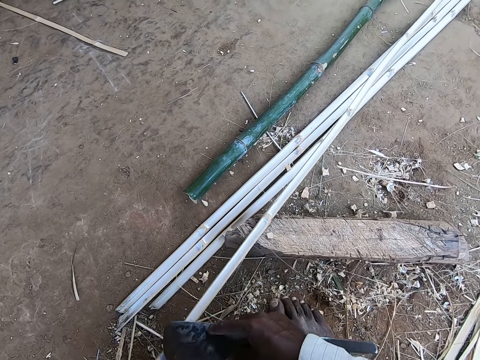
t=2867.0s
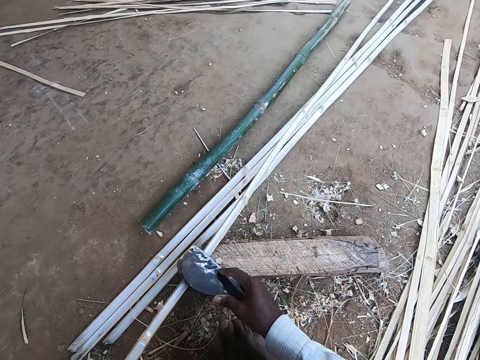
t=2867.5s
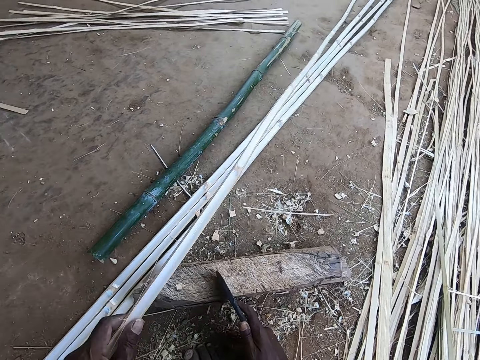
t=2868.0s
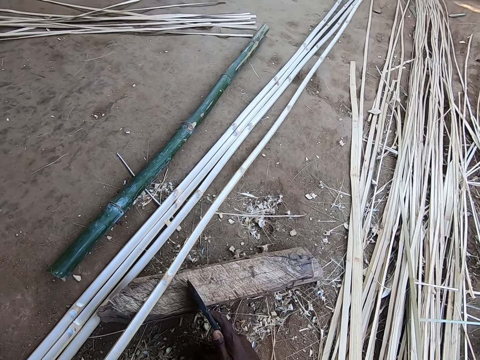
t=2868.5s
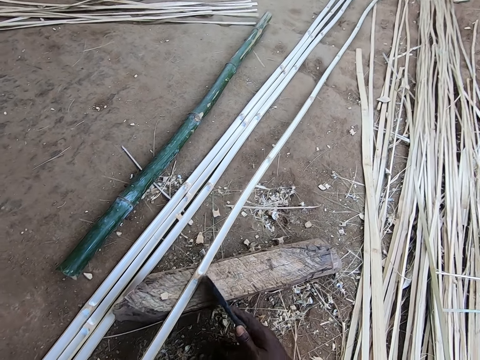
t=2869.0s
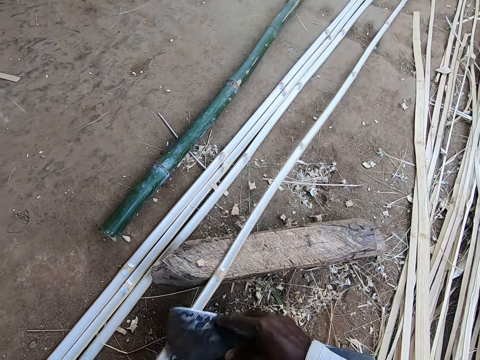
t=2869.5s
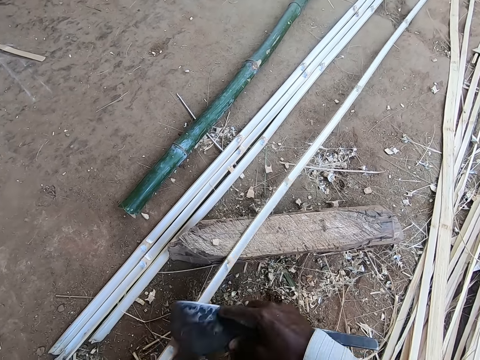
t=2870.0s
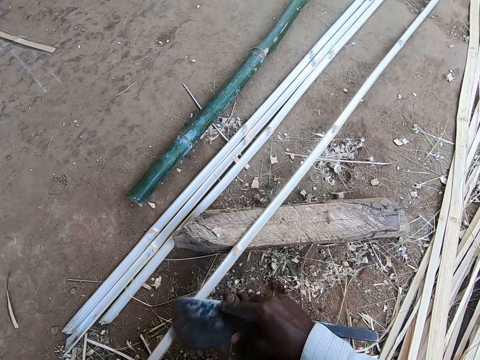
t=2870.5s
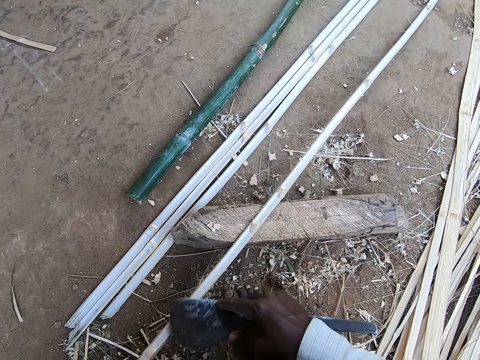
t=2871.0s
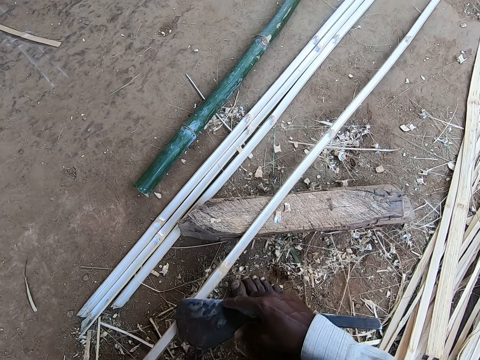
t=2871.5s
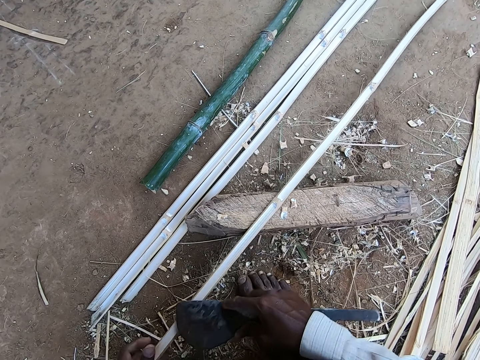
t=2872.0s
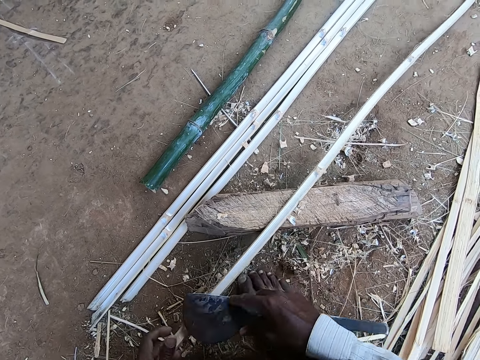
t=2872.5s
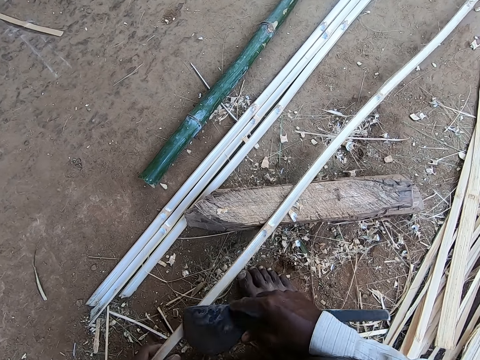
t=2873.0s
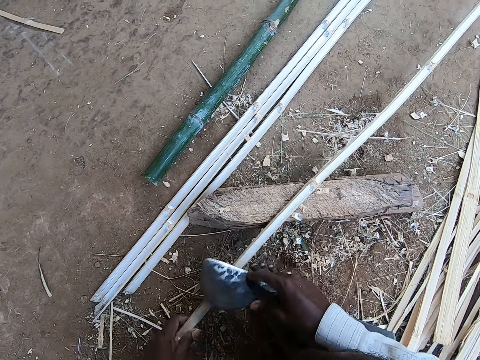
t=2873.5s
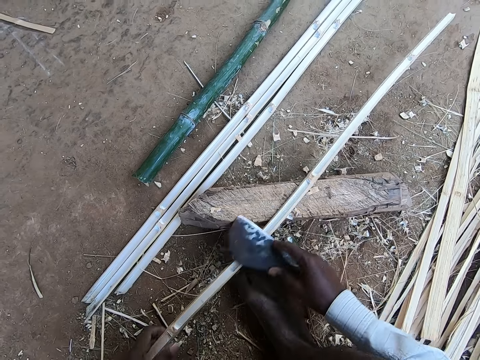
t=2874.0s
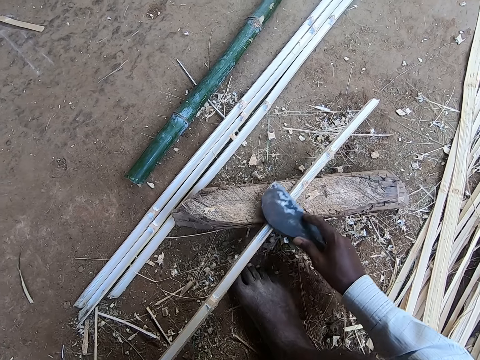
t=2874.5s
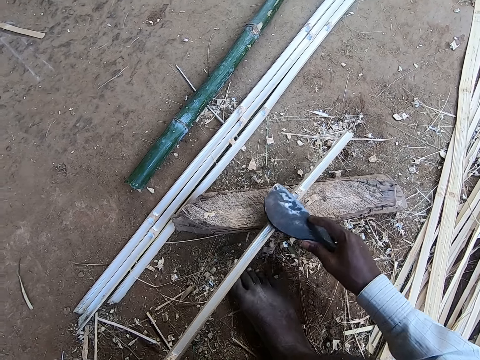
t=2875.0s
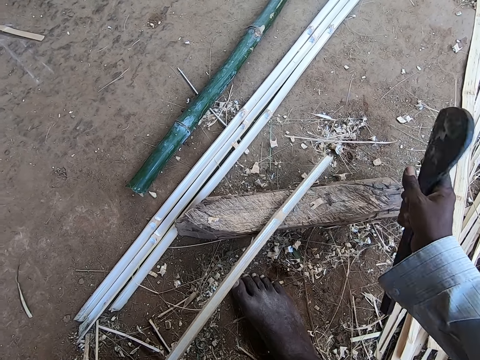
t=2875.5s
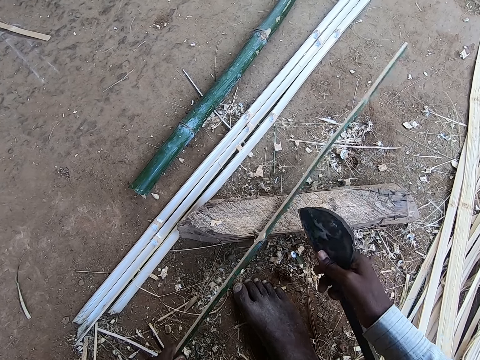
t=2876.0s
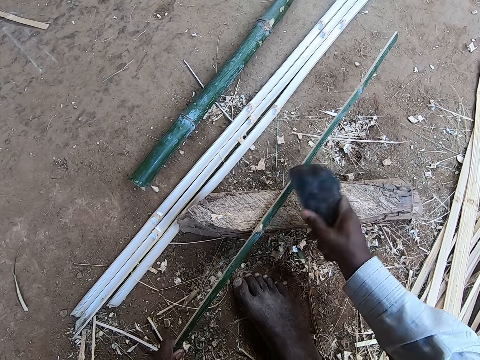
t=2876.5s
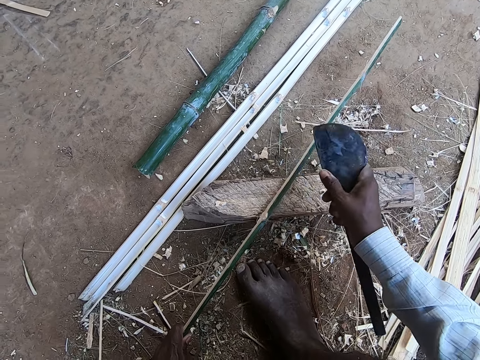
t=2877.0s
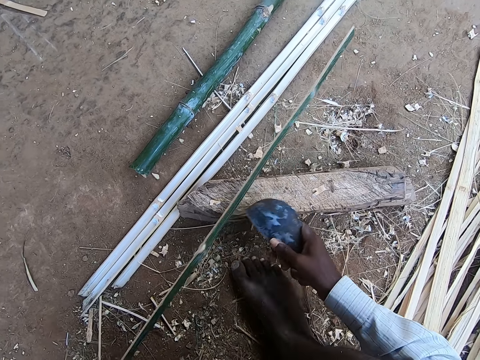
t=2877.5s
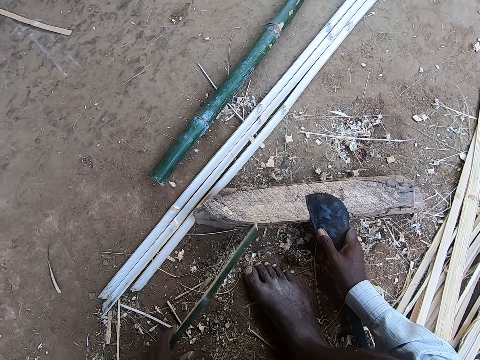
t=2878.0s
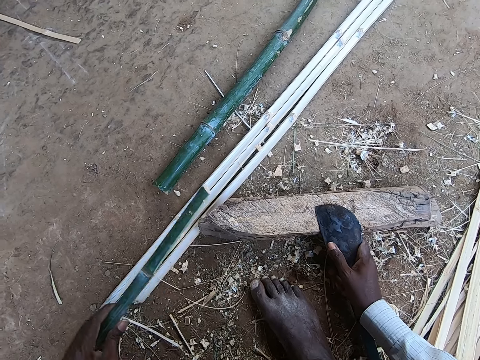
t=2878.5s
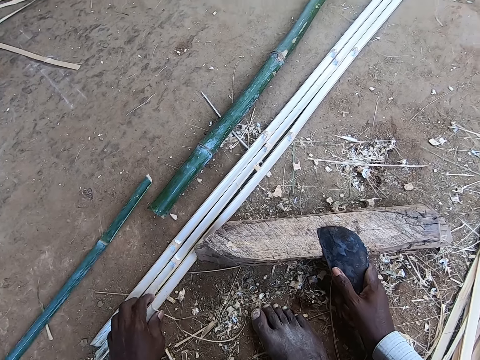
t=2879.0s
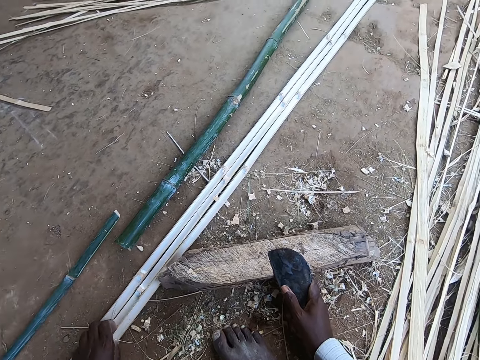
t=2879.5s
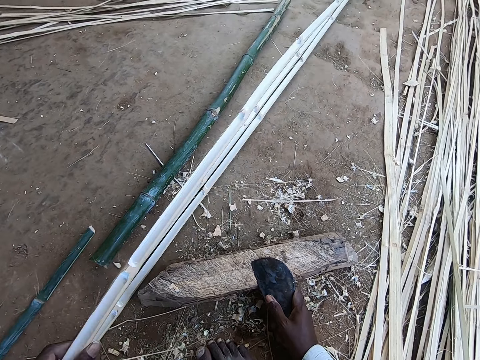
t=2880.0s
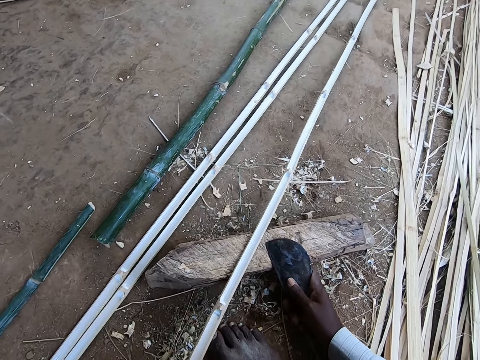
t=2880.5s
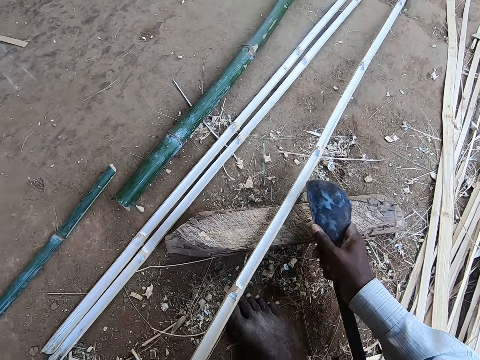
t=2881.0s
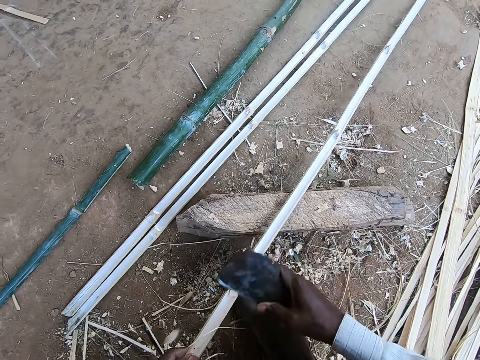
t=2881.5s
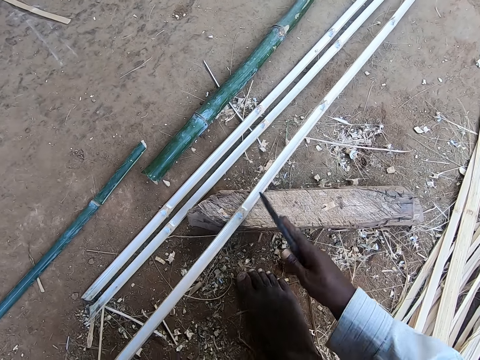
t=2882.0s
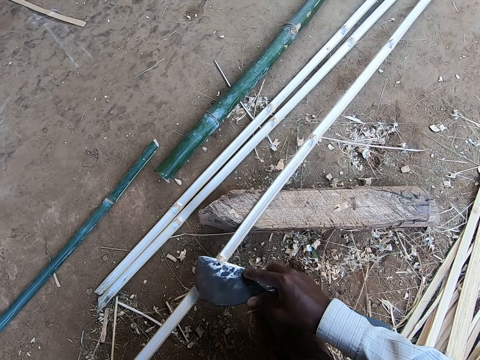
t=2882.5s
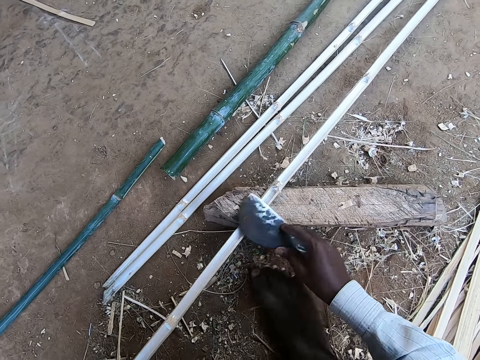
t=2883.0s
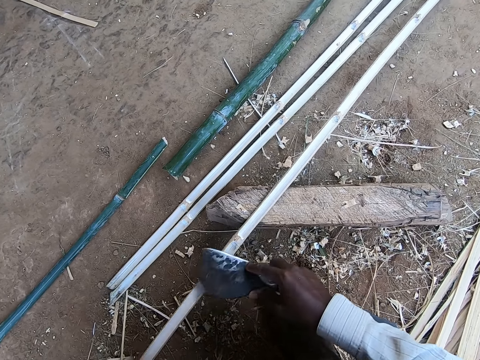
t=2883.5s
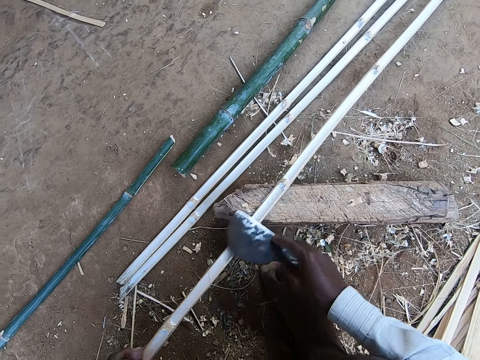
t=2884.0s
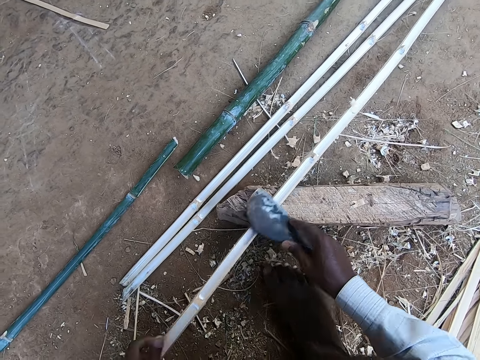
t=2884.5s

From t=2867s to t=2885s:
The camera wearer picks the bamboo stick from the stick with his left hand. He flips the bamboo with the left hand. He scrapes the bamboo stick with the kukri or bamboo cutter knife in his right hand. He pulls the bamboo with the left hand. He holds the bamboo cutter knife with the right hand. He turns the bamboo stick on the stick with his left hand. He scrapes the bamboo stick with the kukri in his right hand. He drops the kukri on the stick with his right hand. He moves the bamboo with the left hand. He drops the bamboo stick on the ground with his left hand. He picks the bamboo stick from the ground with his left hand. He drops the bamboo stick on the stick with his left hand. He scrapes the bamboo stick with the kukri in his right hand. He pulls the bamboo with the left hand.

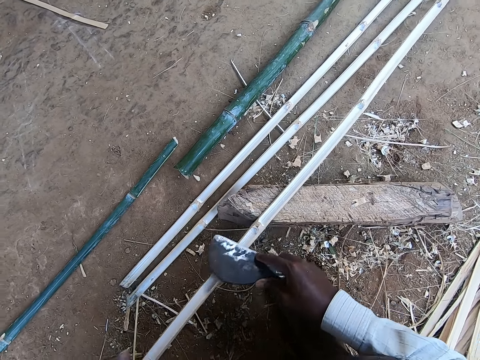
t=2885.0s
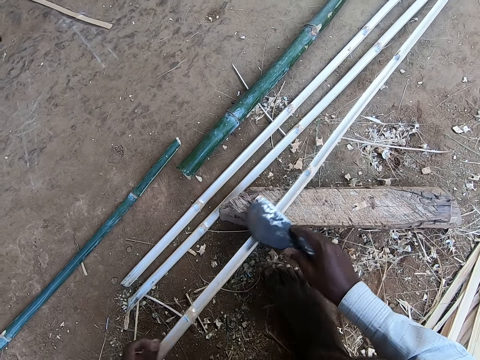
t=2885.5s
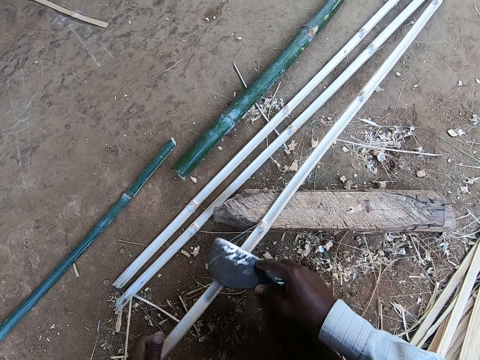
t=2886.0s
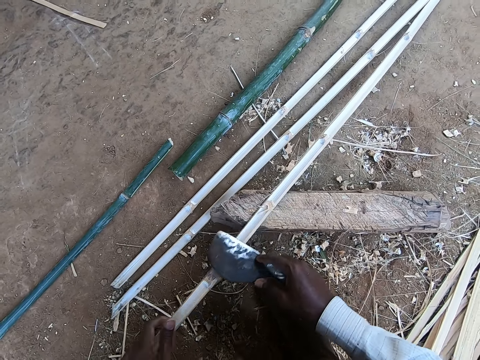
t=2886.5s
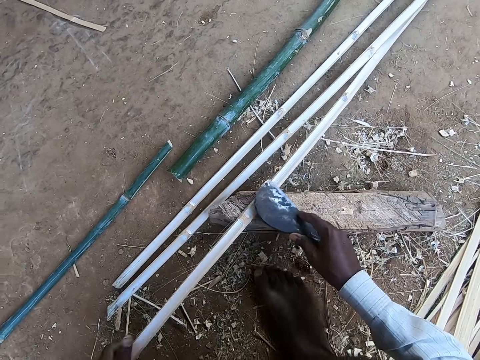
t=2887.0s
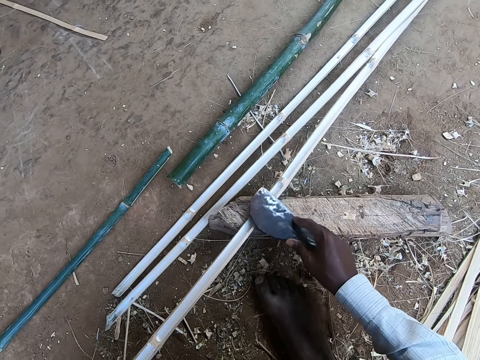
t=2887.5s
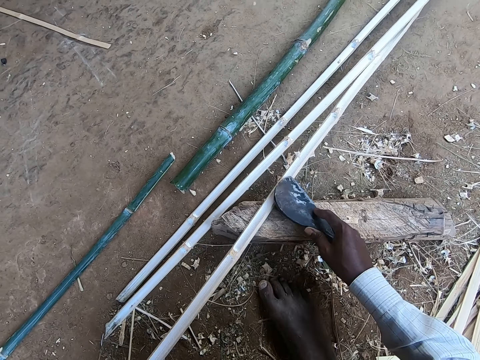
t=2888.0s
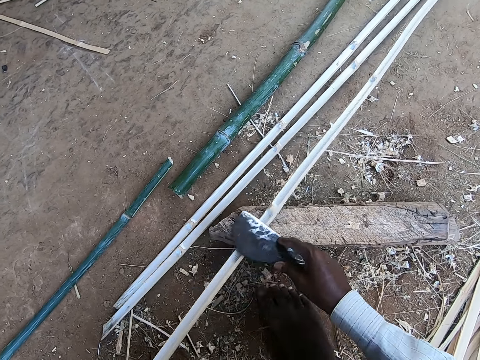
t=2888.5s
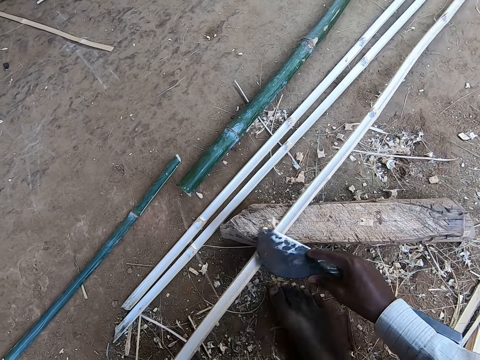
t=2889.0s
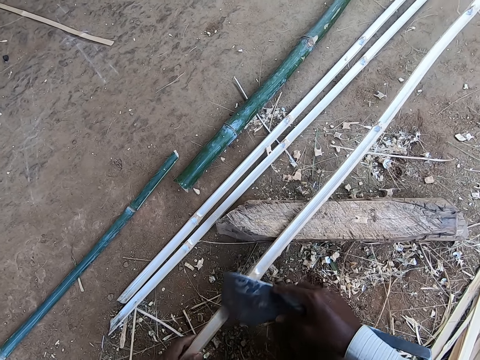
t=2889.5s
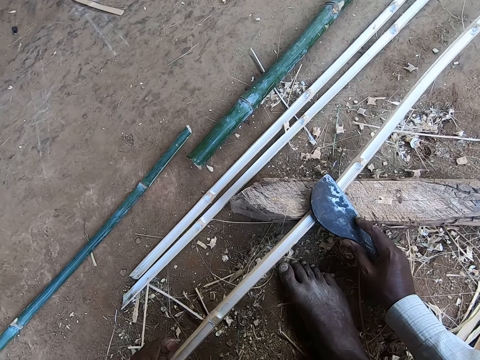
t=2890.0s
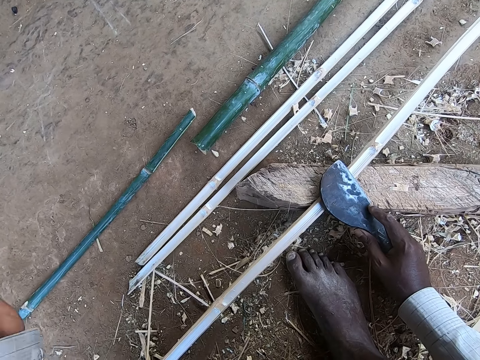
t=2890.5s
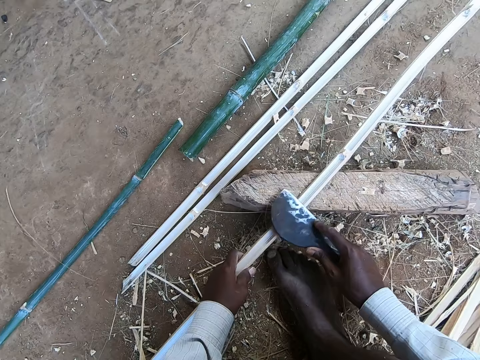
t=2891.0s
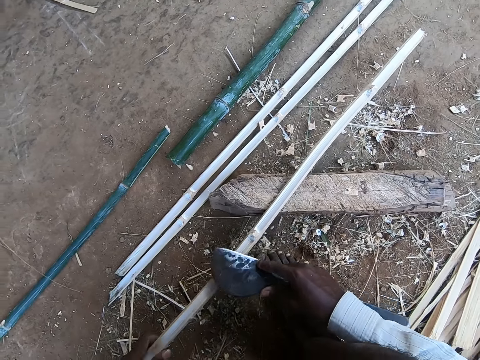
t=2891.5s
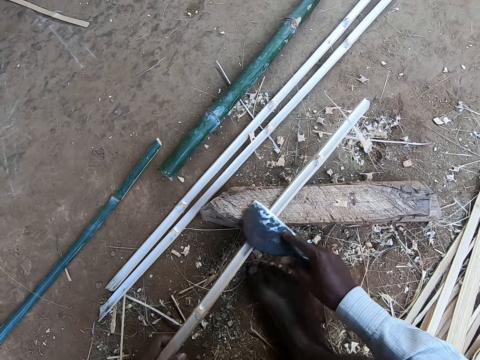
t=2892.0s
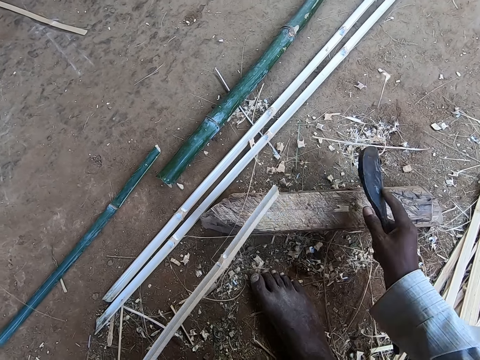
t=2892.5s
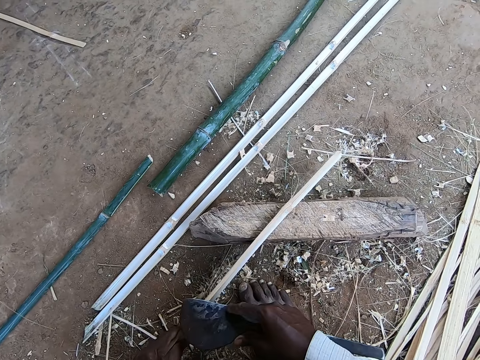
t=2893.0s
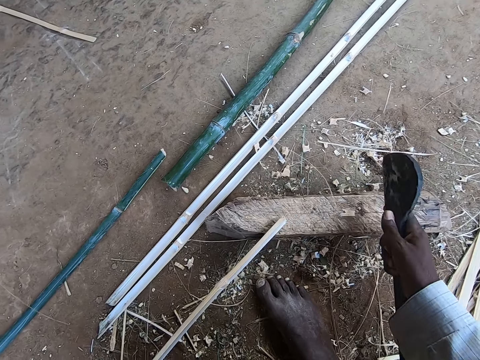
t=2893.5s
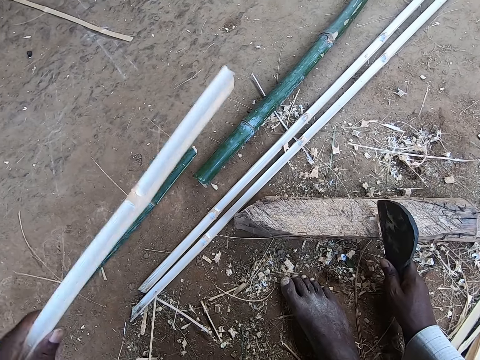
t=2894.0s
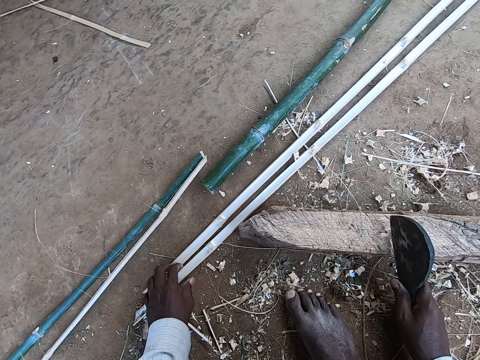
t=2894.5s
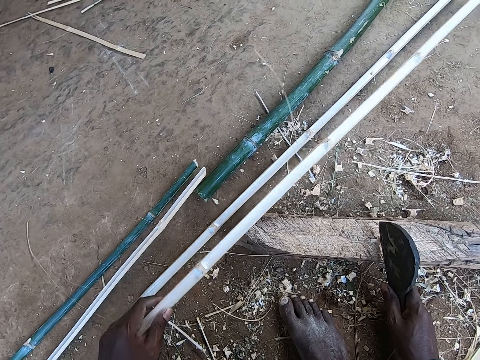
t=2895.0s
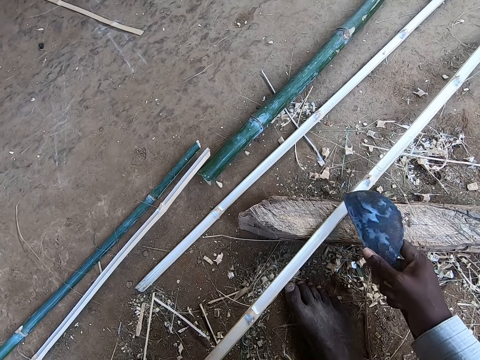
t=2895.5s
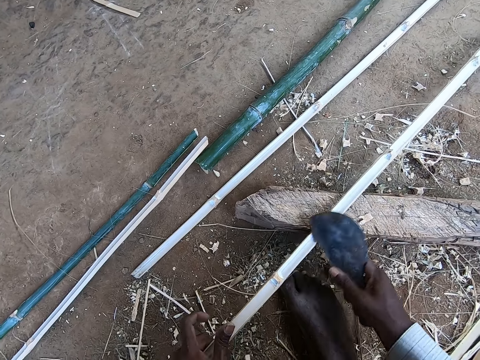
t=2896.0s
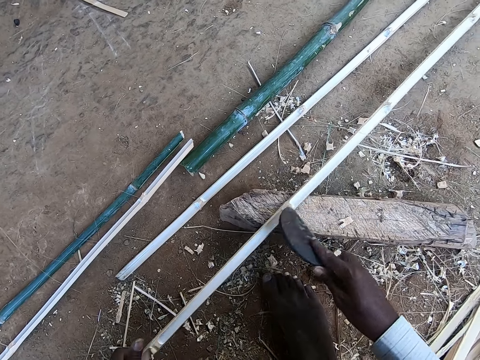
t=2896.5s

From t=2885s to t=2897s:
The camera wearer picks some dirt from the bamboo stick with his left hand. He throws the dirt on the ground with his left hand. He holds the bamboo stick on the stick with his left hand. He scrapes the bamboo stick with the kukri in his right hand. He pulls the bamboo with the left hand. He drops the kukri on the stick with his right hand. He drops the bamboo stick on the ground with his left hand. He picks the bamboo stick from the ground with his left hand. He drops the bamboo stick on the stick with his left hand. He scrapes the bamboo stick with the kukri in his right hand.
